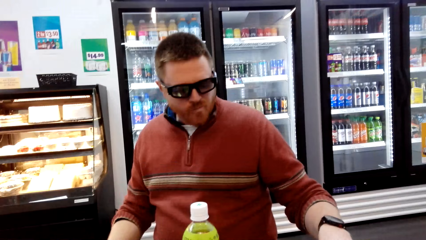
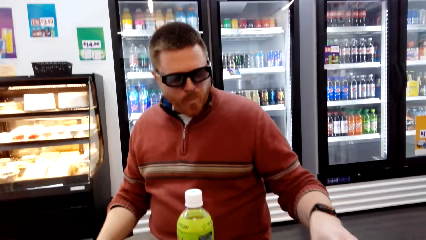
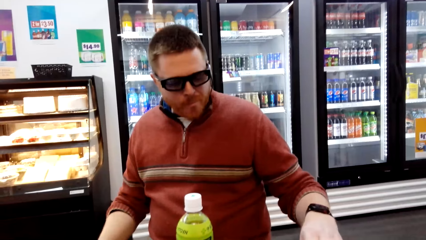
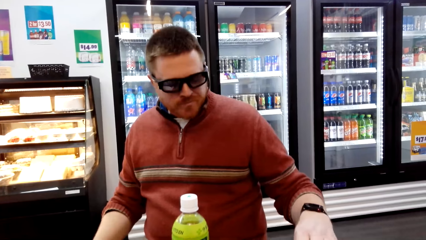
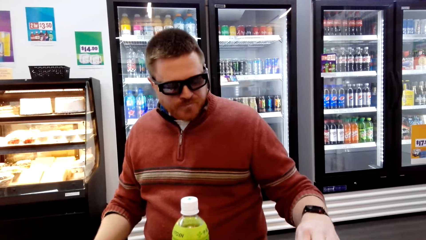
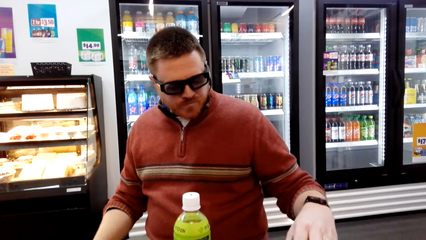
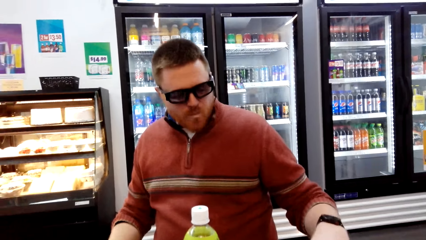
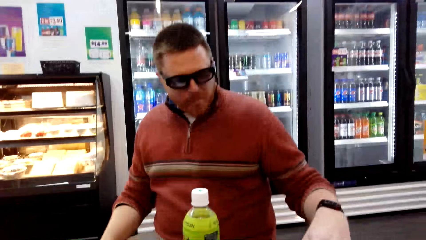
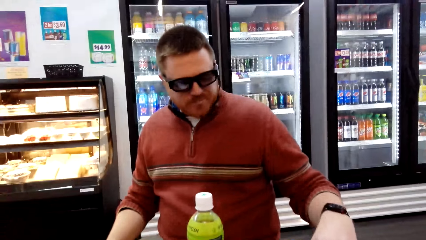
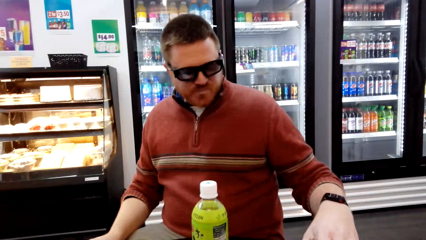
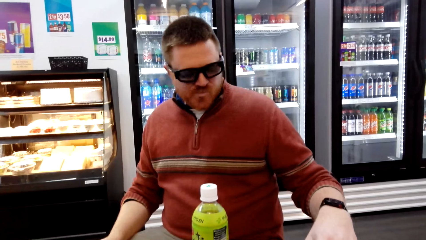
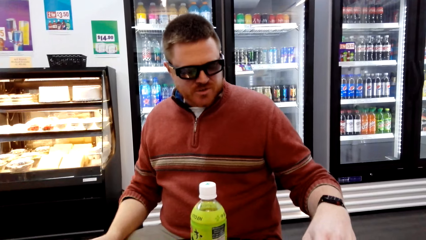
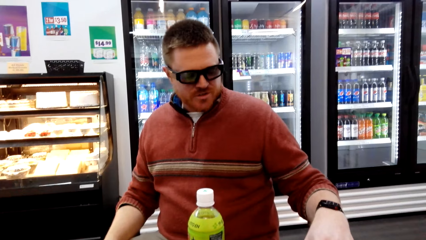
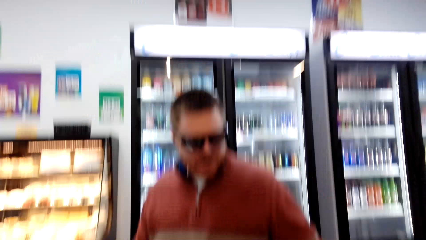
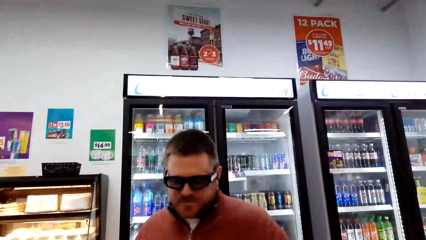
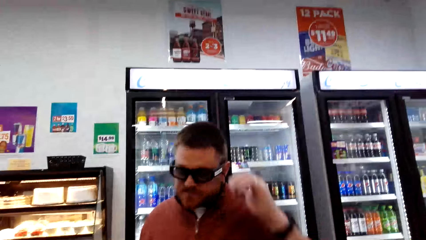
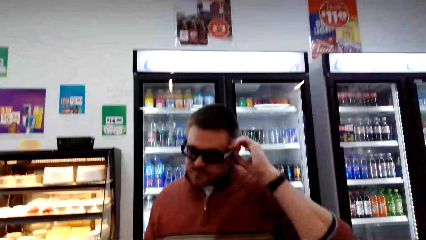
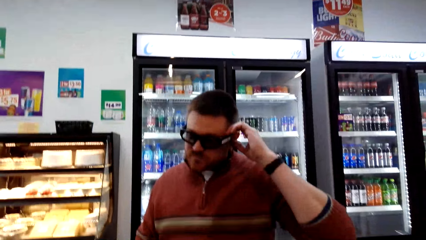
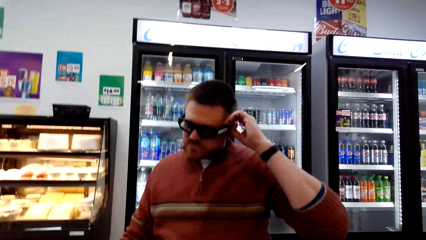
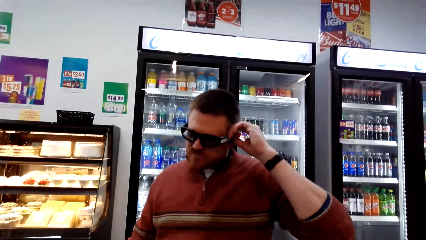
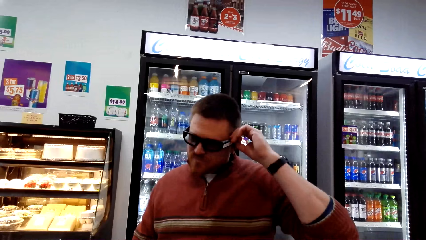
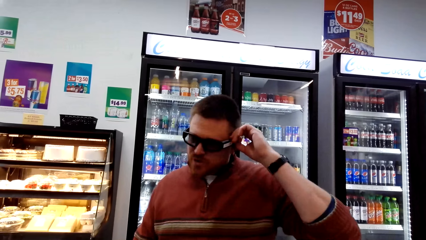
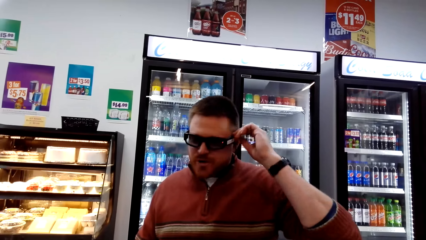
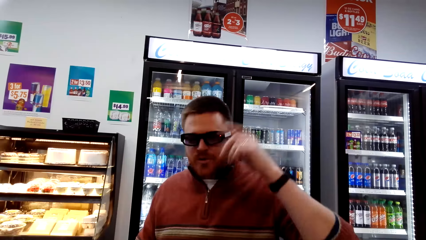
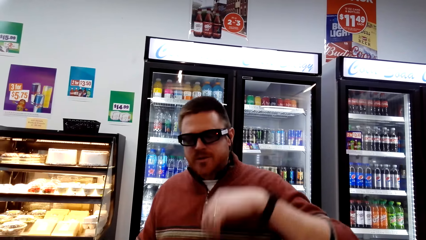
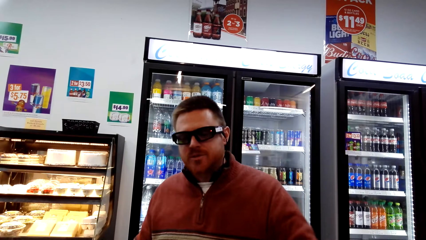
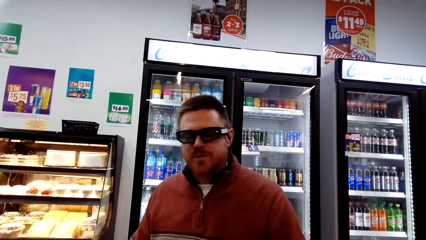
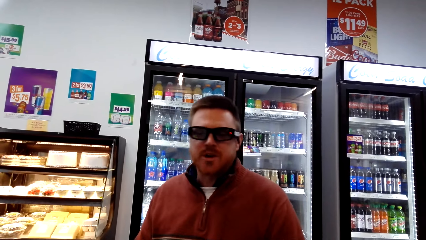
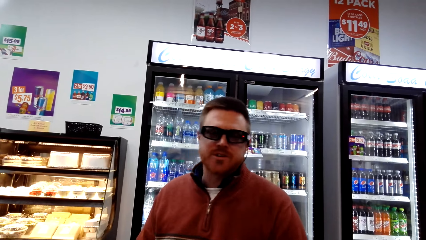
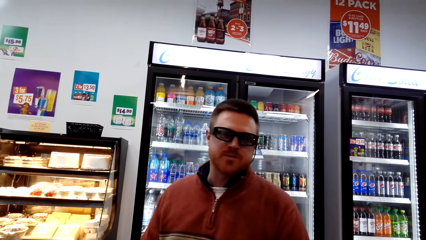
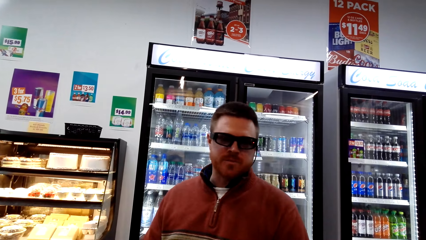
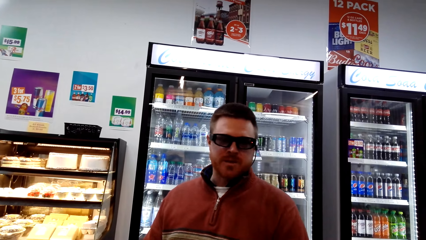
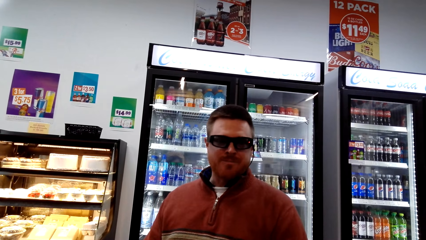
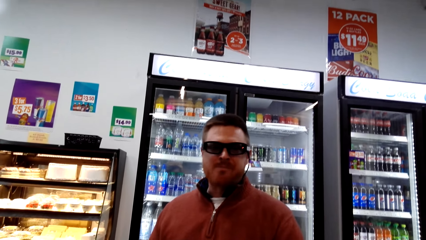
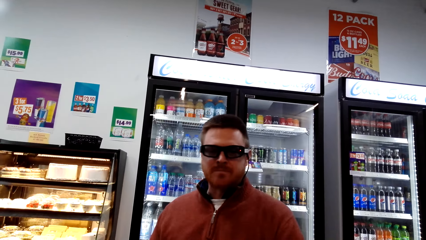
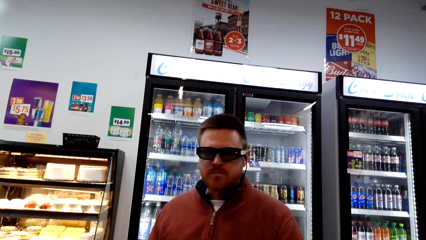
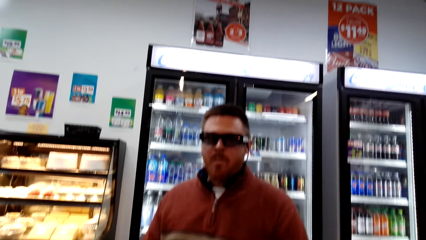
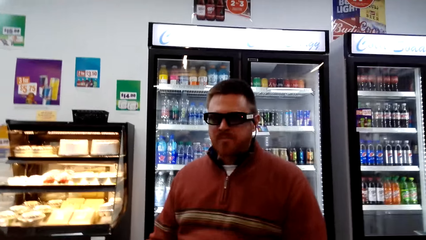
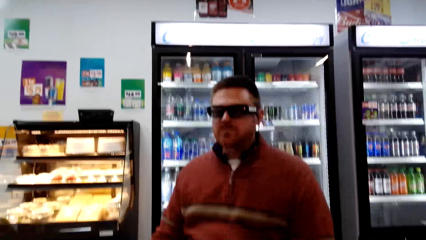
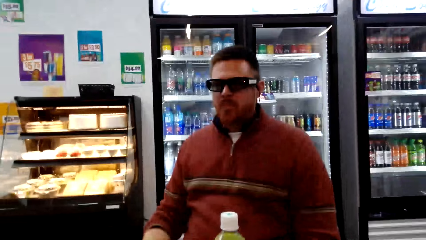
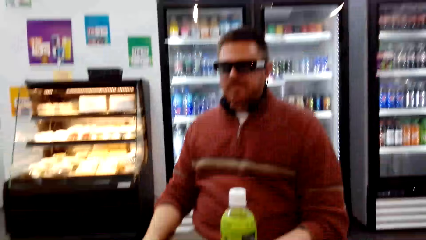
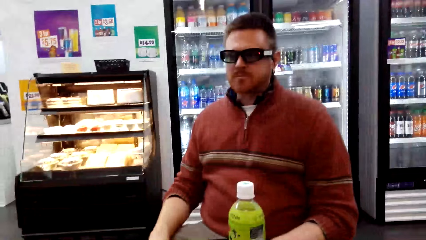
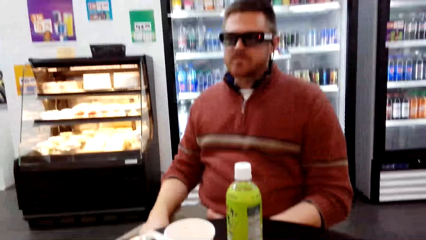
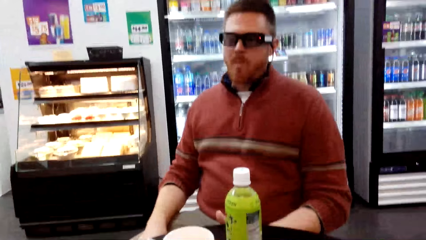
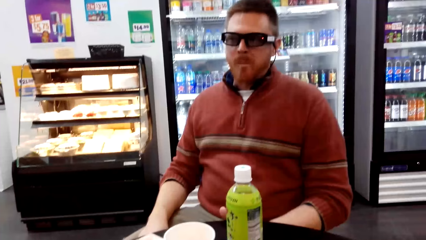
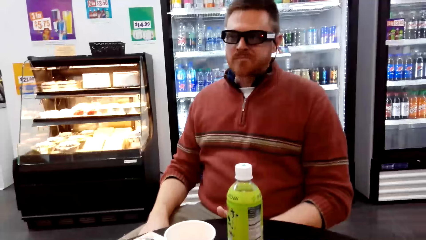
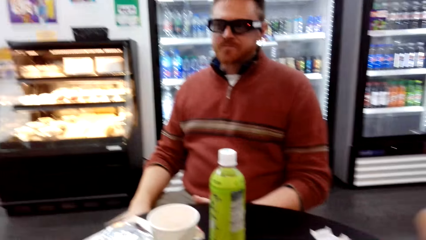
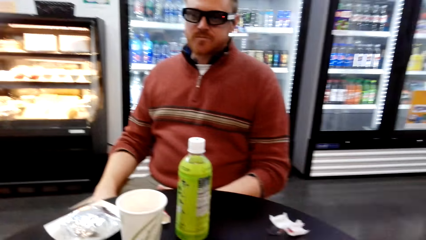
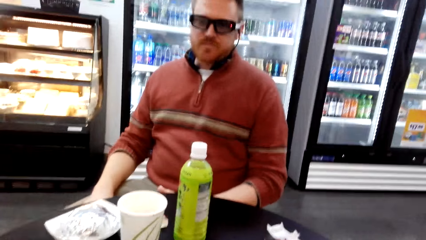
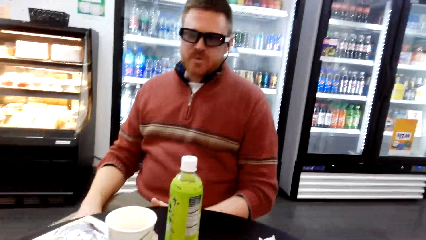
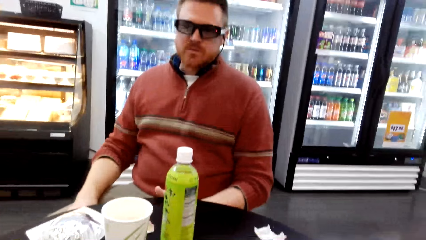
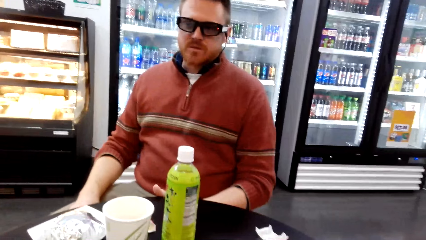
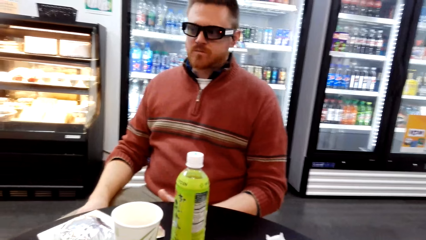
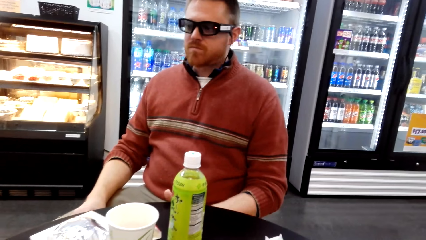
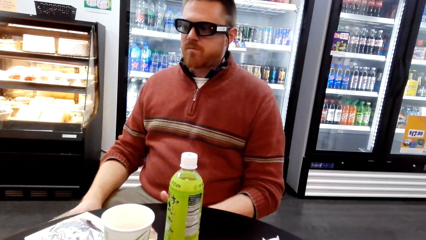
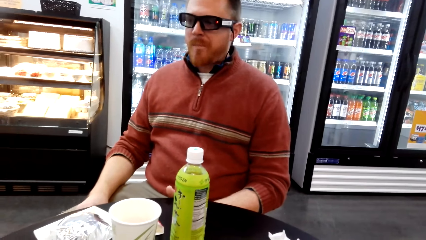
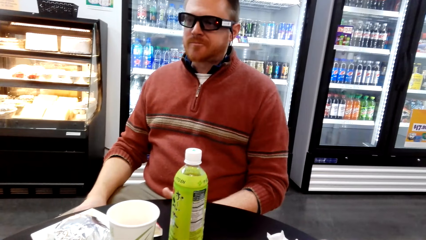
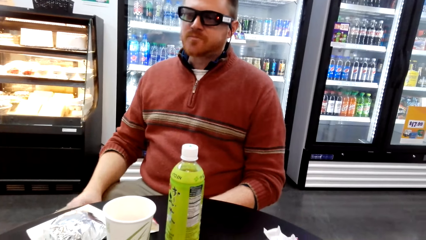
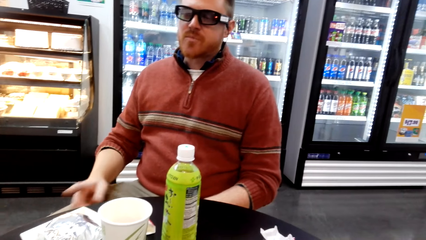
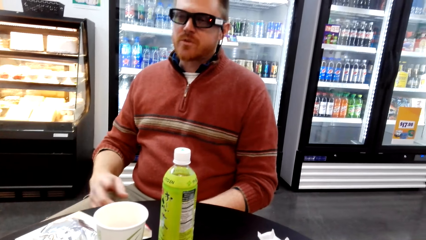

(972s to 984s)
A person touches something on the table. The person talks to the camera wearer.

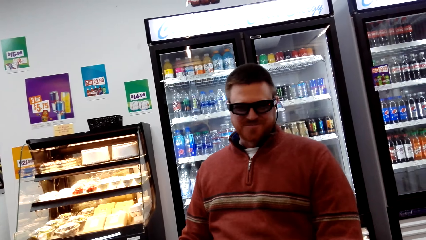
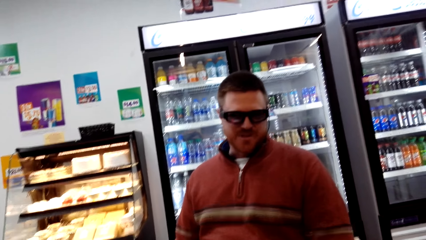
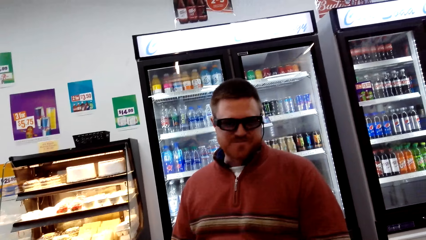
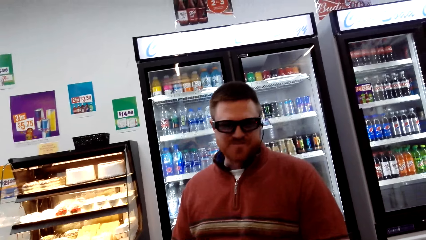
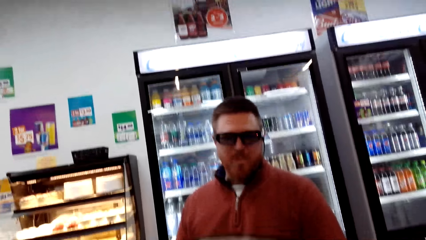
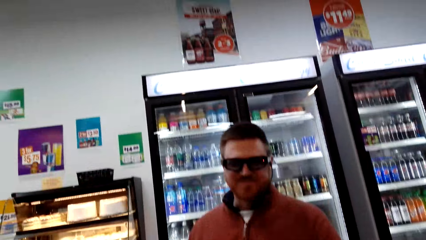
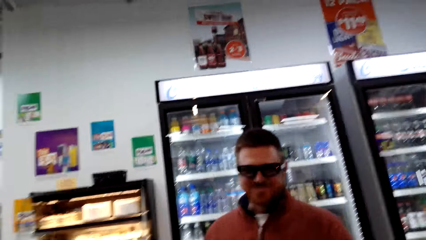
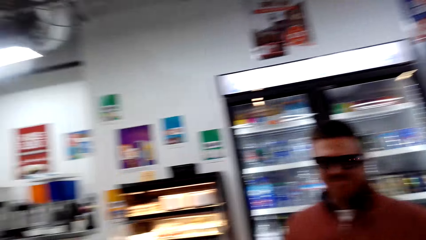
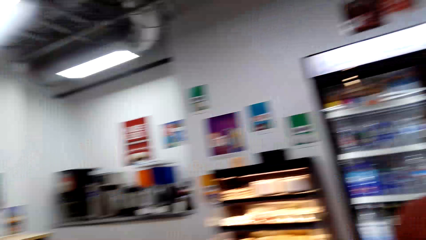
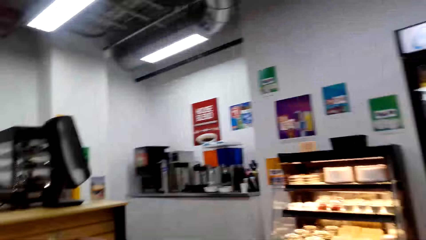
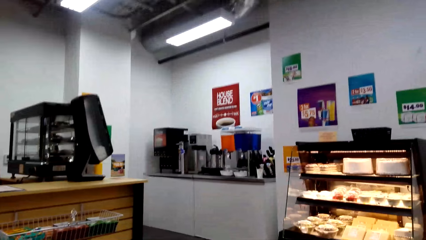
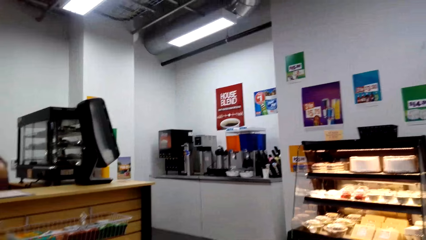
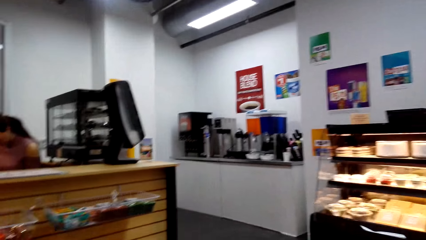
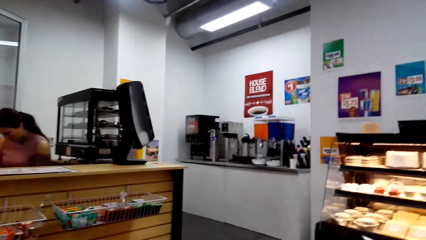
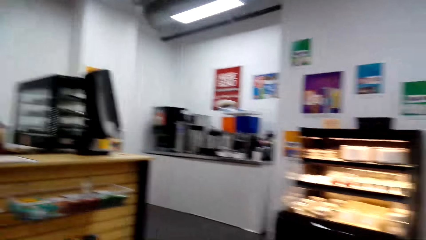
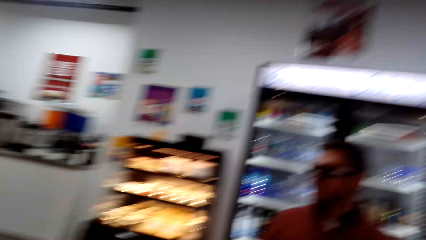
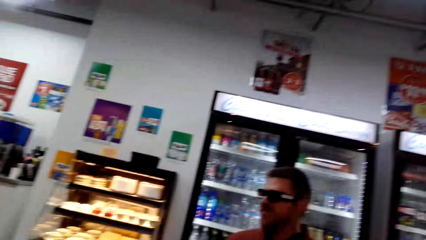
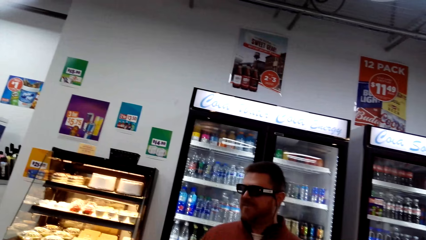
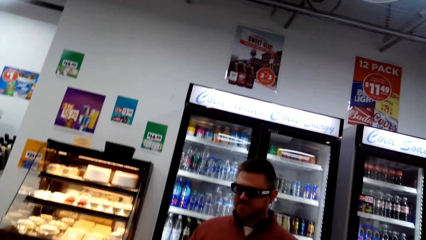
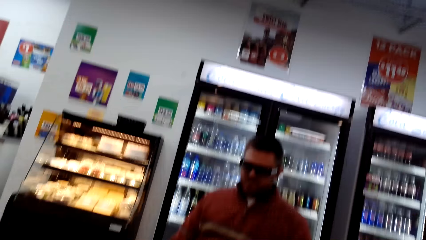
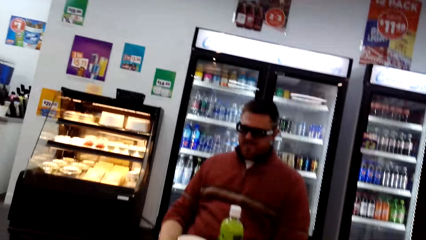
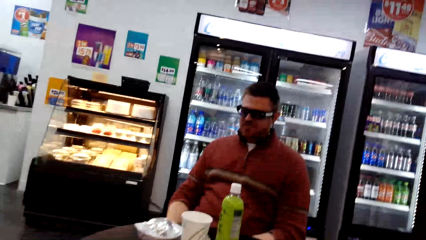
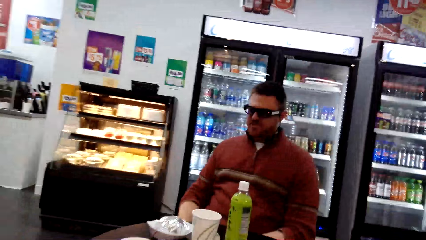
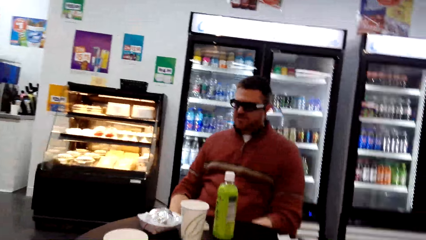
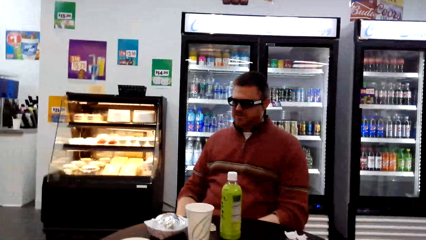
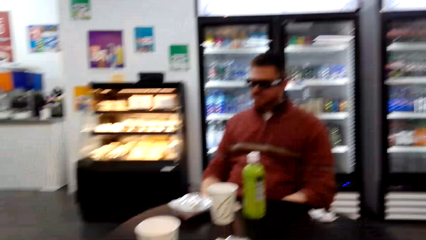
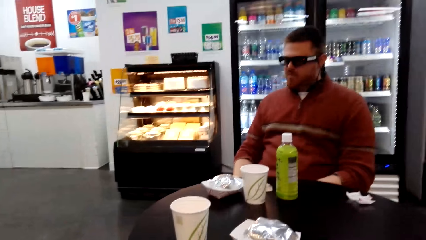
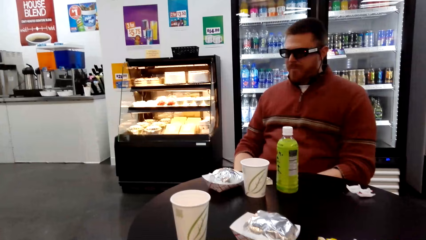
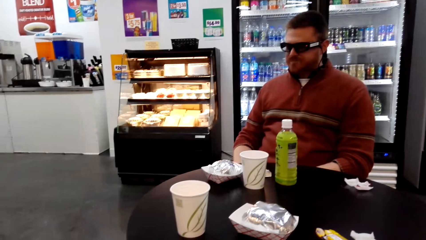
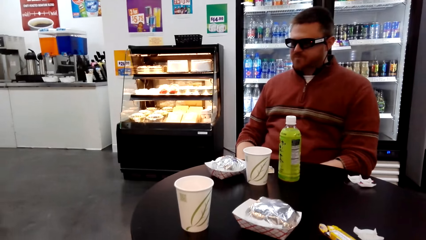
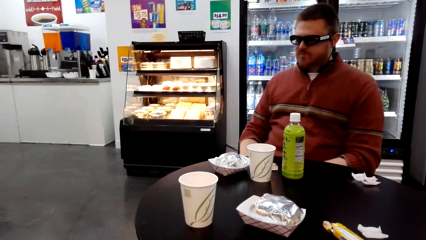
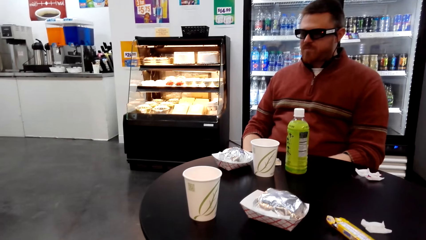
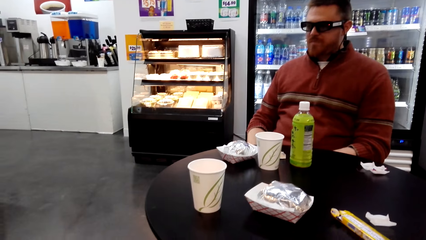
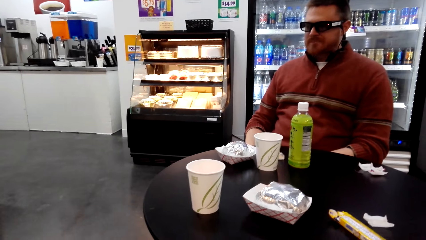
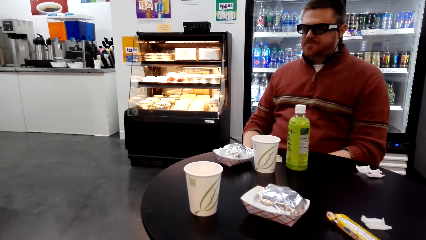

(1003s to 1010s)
The camera wearer turns around the supermarket.
